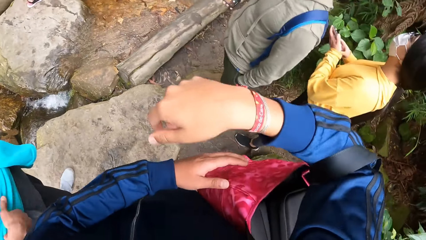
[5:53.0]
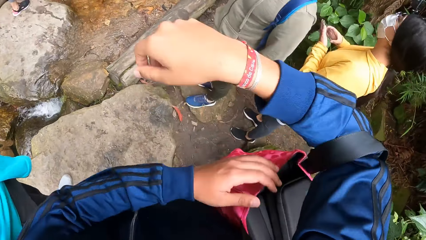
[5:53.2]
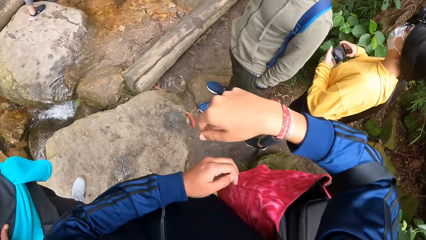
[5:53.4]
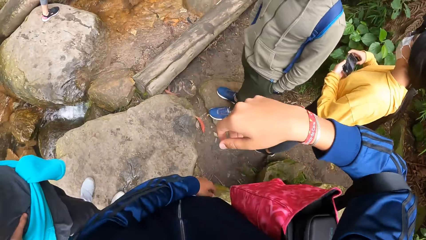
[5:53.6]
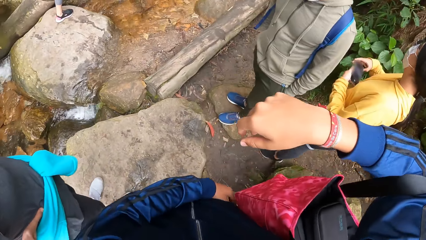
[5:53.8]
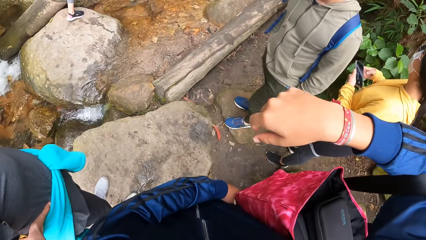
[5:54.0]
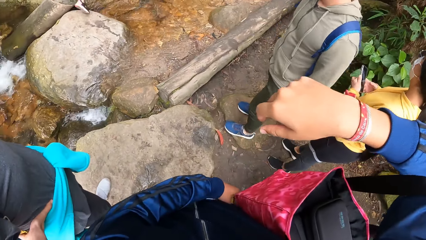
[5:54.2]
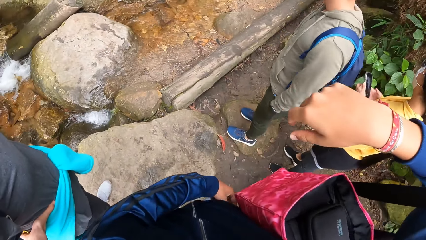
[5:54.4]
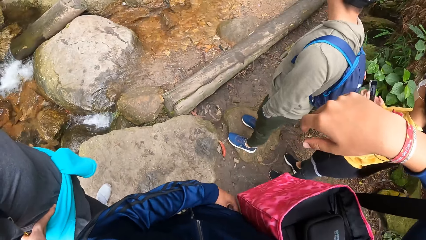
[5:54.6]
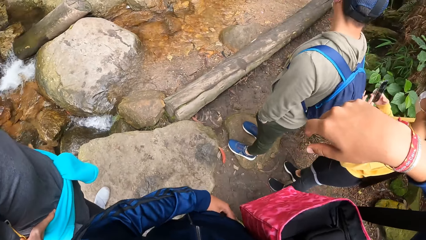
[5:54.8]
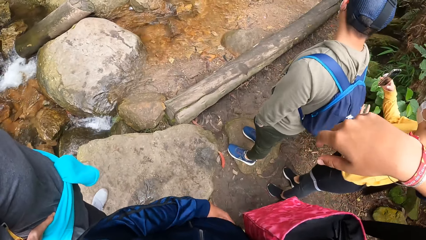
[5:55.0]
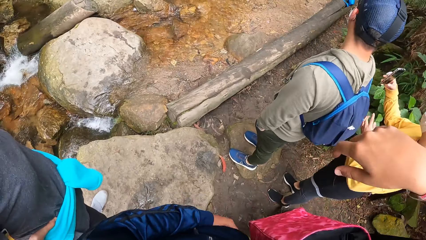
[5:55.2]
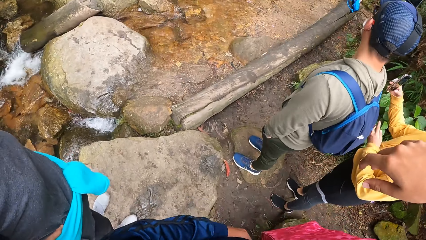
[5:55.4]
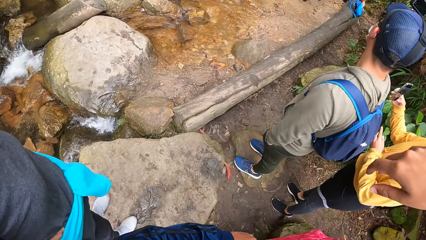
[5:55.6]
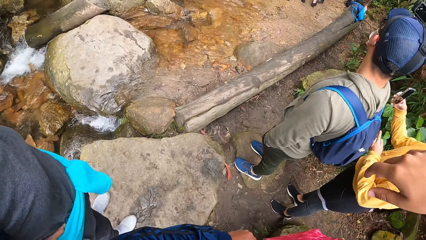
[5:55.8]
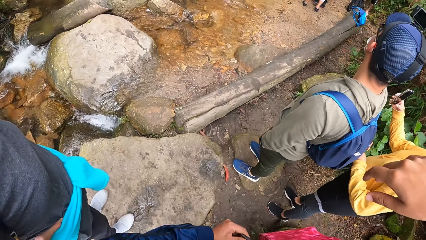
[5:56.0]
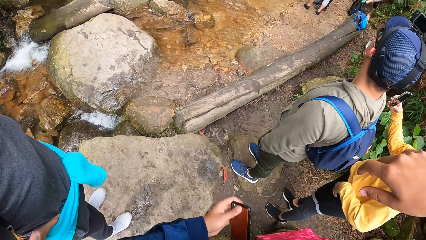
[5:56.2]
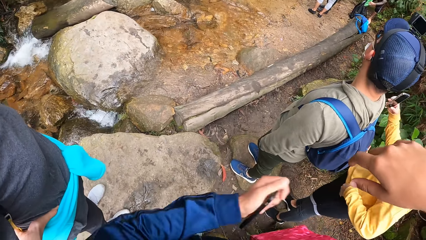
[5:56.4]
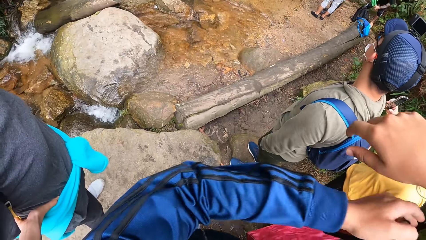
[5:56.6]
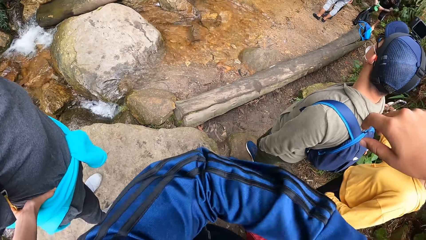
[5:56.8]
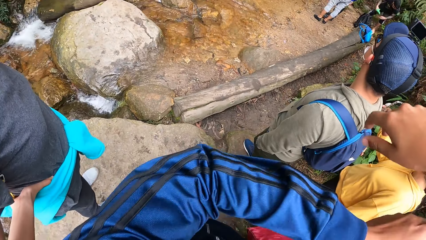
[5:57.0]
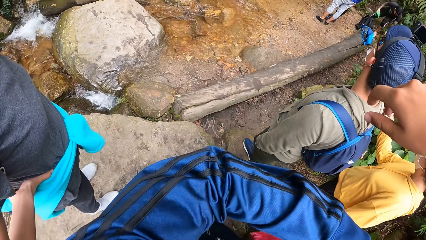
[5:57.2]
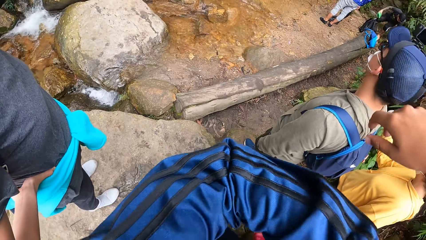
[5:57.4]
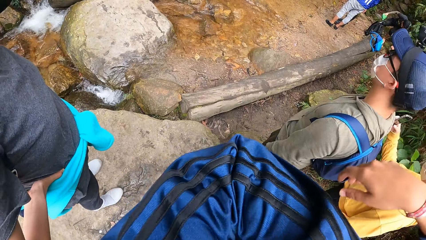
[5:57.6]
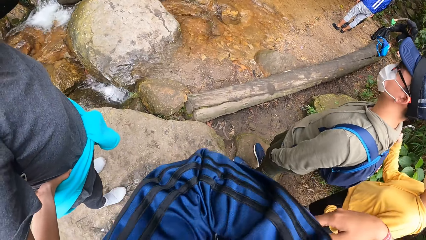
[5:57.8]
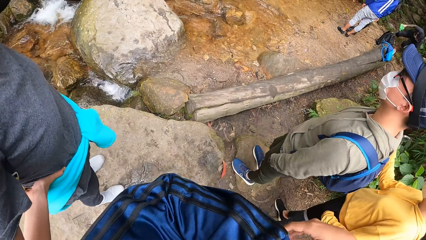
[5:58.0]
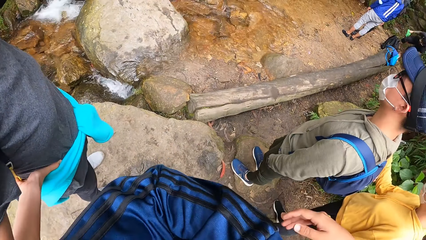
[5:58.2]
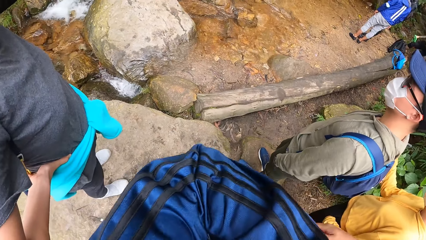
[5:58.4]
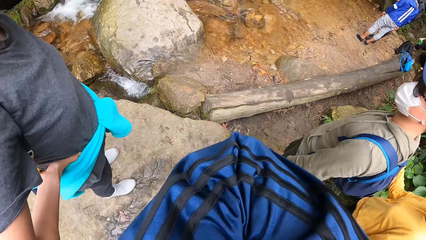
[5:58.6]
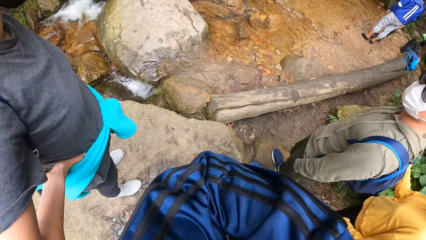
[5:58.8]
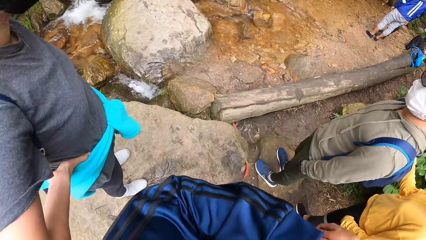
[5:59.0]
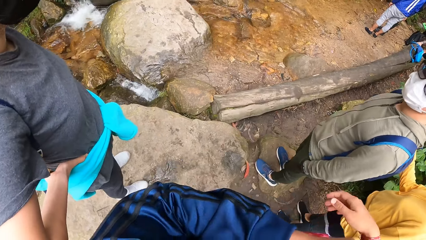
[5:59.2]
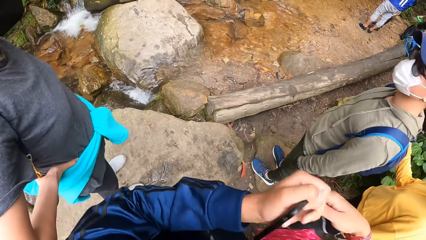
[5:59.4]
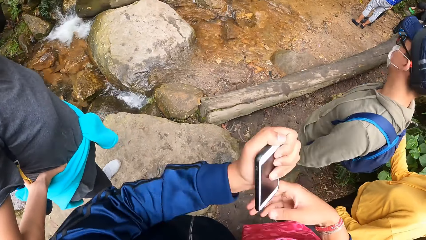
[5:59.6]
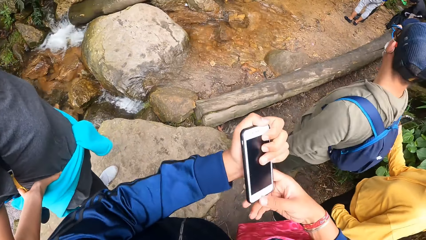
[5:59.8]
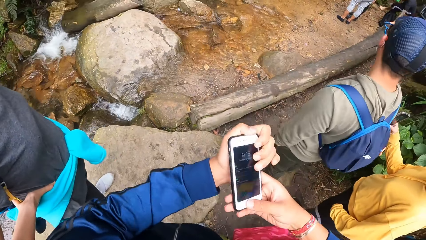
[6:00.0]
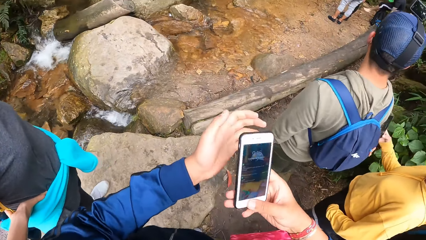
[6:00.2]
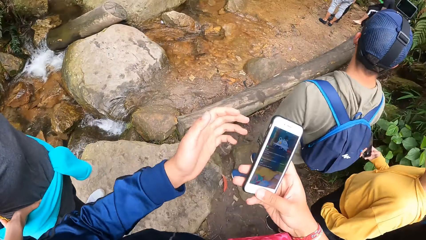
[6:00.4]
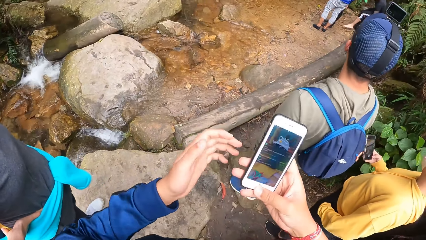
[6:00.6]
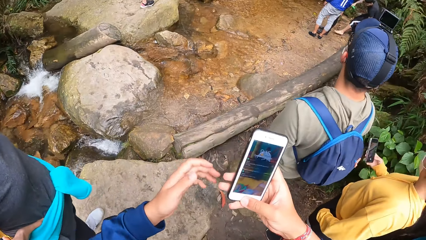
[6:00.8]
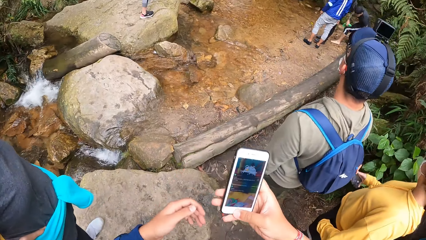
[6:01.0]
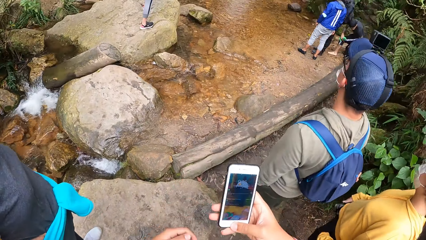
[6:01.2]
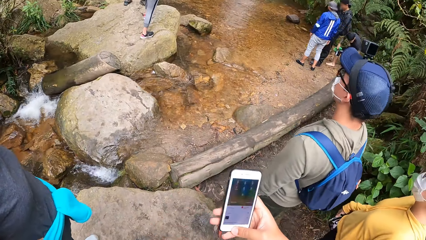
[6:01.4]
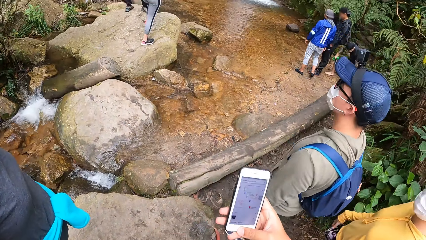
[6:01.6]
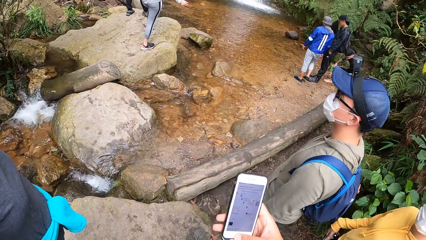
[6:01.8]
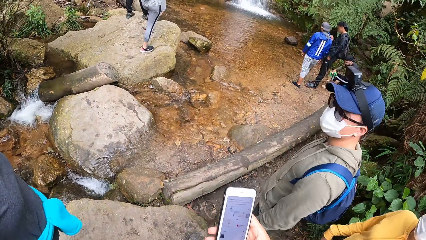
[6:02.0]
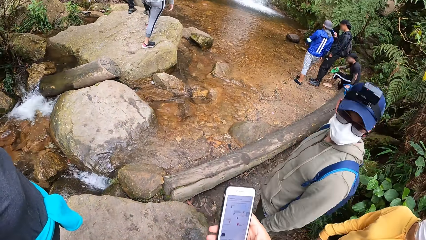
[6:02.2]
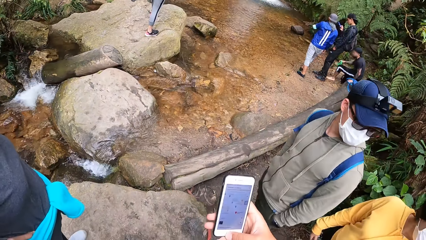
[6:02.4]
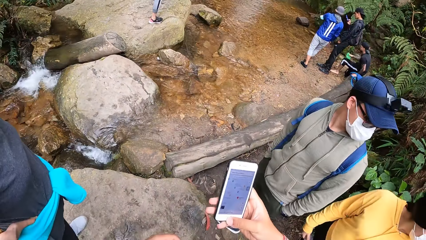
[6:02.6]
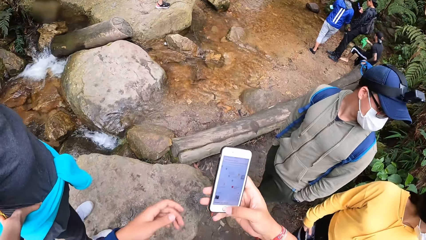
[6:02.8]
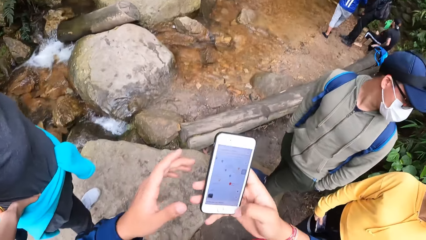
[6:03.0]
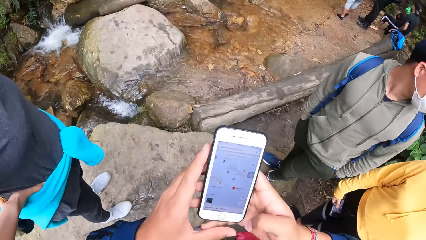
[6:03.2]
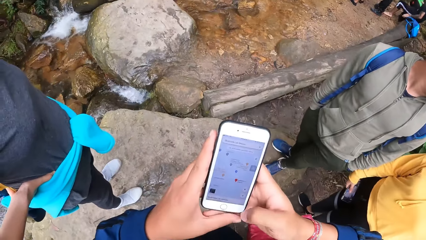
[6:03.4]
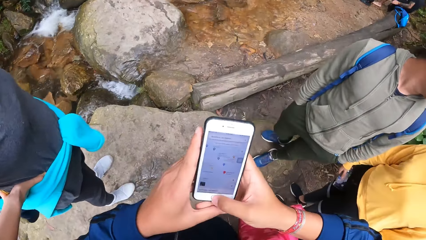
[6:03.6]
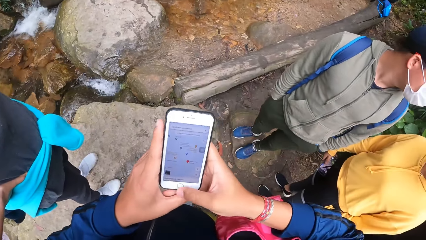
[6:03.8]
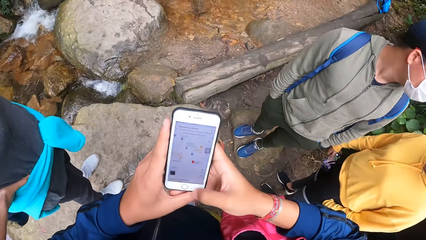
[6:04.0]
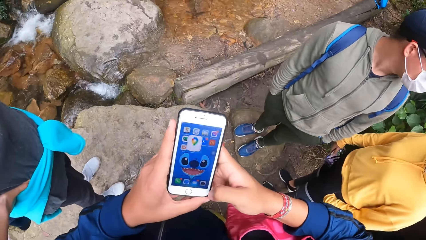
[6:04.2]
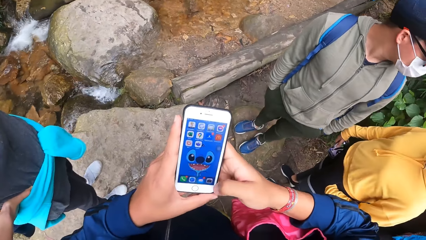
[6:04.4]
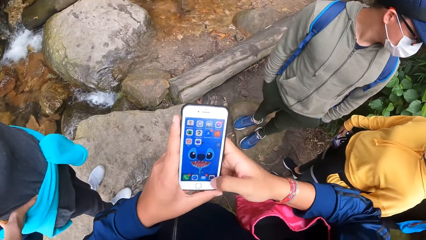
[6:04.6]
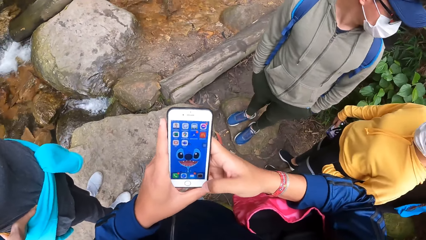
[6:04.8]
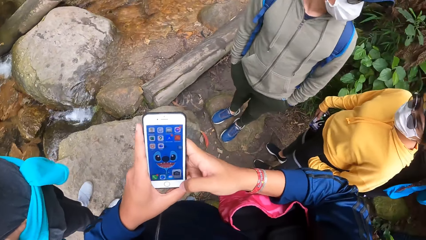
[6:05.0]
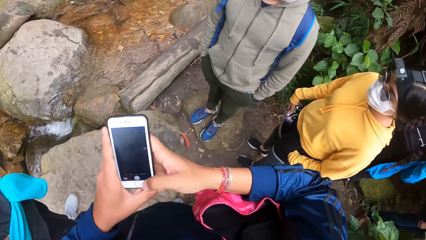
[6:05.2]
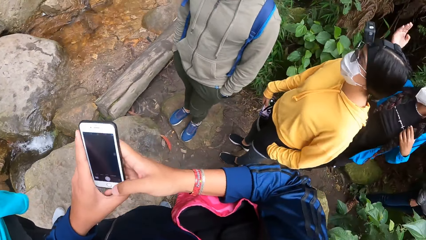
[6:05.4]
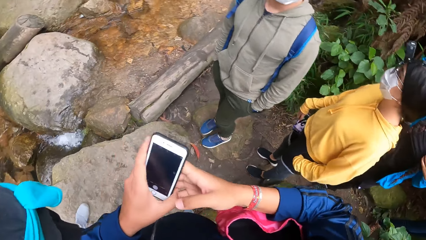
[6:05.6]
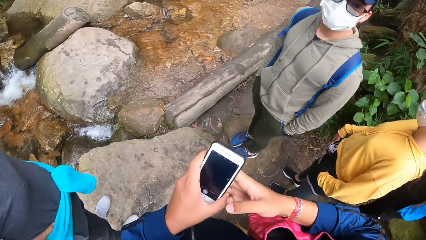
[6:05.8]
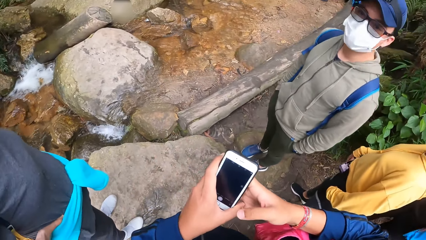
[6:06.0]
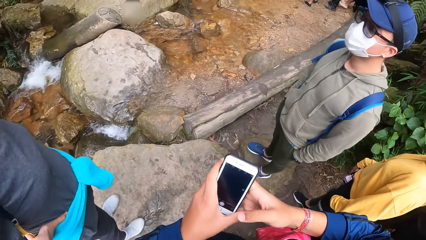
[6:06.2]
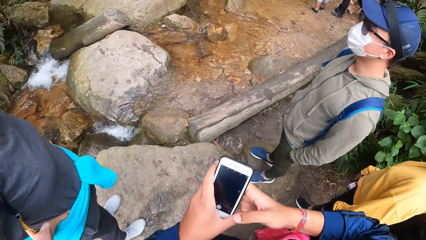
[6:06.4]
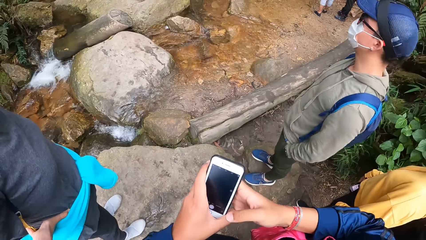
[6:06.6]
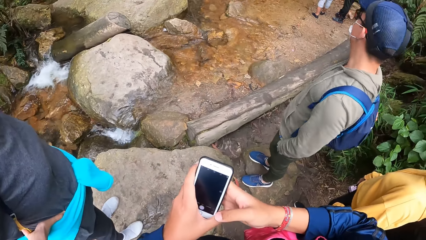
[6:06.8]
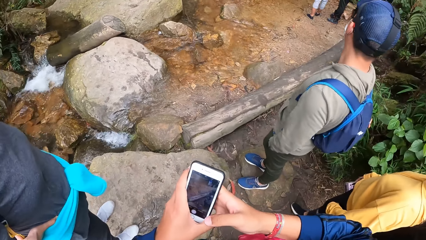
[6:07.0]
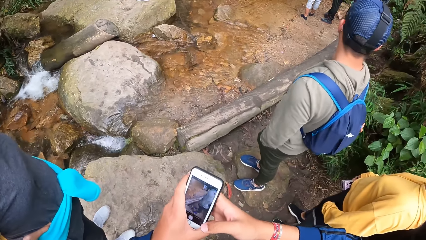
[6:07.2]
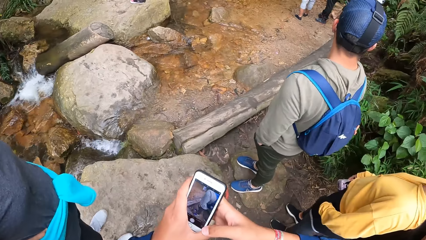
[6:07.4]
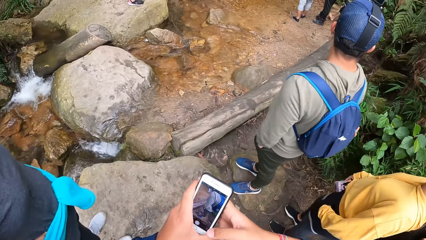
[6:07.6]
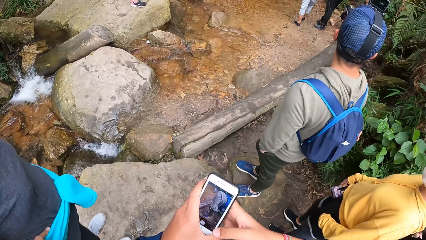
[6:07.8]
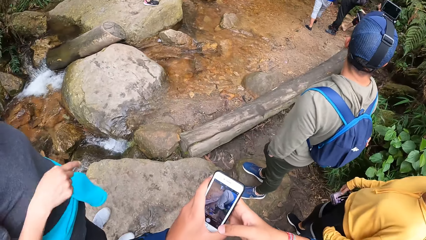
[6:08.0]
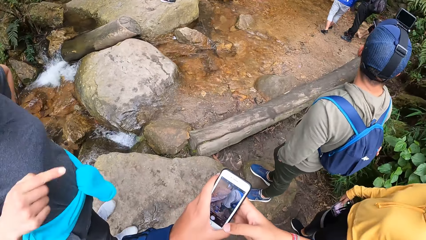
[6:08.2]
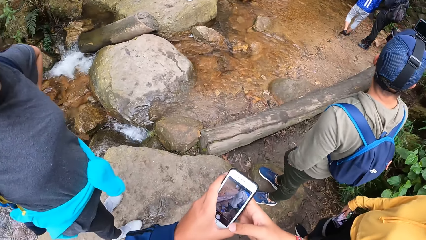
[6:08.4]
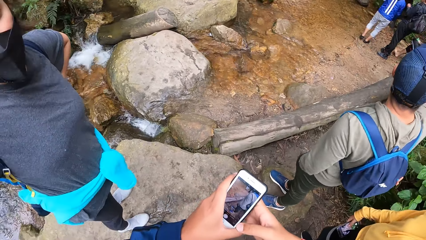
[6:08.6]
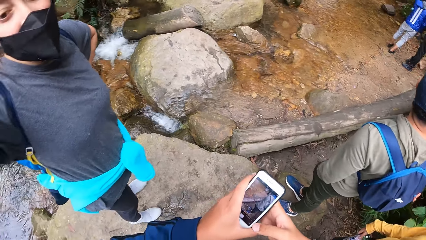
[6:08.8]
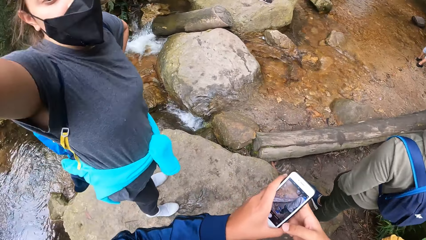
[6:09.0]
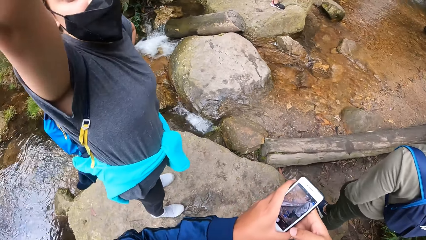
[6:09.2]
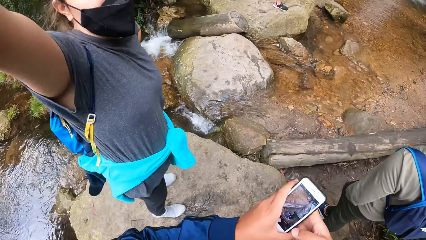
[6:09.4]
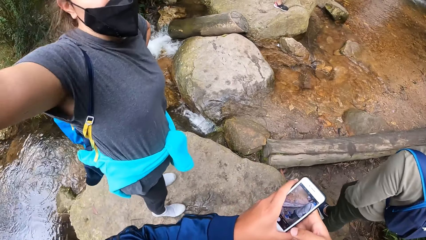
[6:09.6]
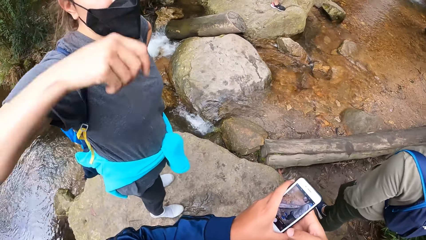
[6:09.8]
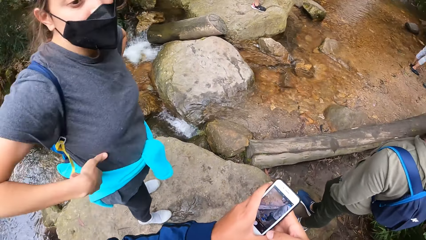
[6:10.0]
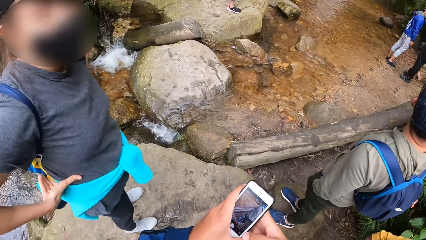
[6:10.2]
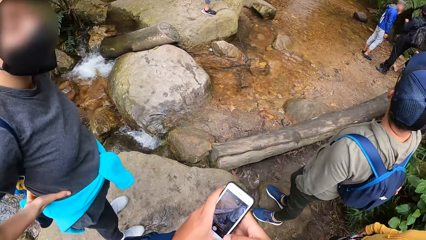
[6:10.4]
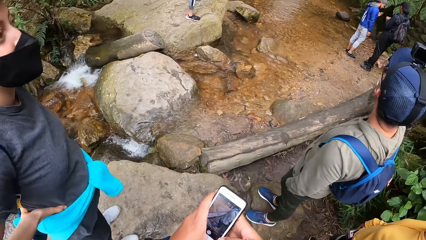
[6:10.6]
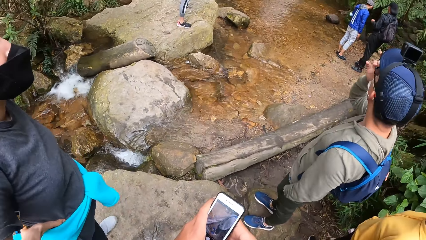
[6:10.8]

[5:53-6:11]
The camera wearer stands. He takes a phone from his pocket with his left hand. He holds the phone in his left hand. He adjusts the pink bag on his right hand with his left hand. He looks around. He passes the phone in his left hand to his right hand. He operates the phone in his right hand. He holds the phone in both hands. The woman points at the camera wearer with her right hand. The woman raises her right hand. The camera wearer holds the phone.
